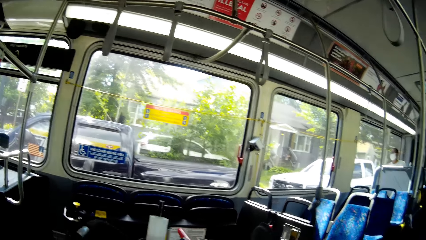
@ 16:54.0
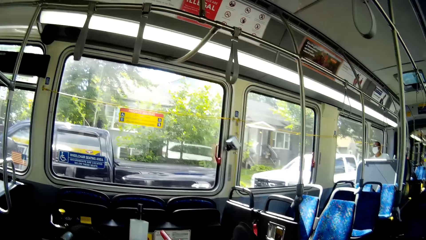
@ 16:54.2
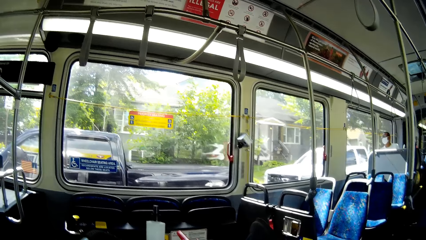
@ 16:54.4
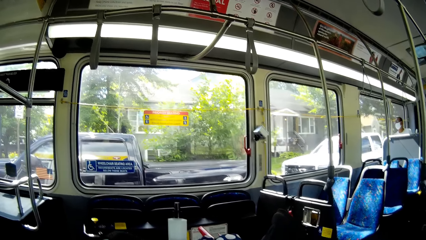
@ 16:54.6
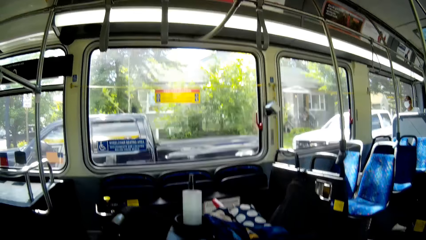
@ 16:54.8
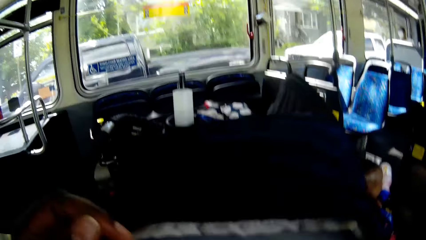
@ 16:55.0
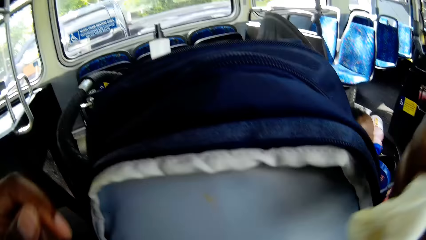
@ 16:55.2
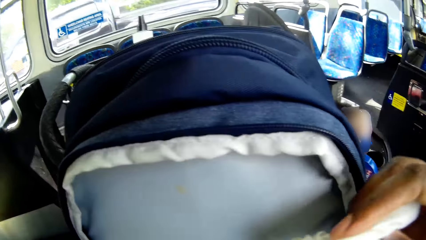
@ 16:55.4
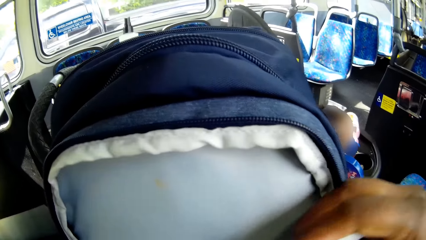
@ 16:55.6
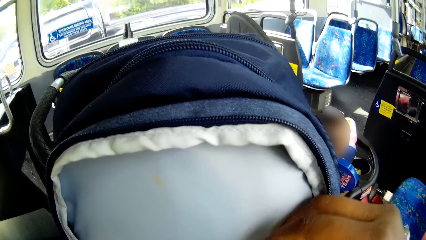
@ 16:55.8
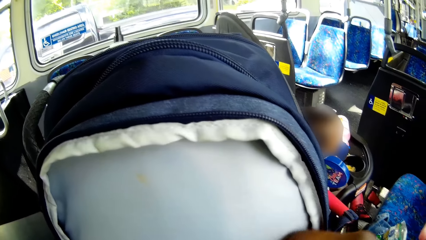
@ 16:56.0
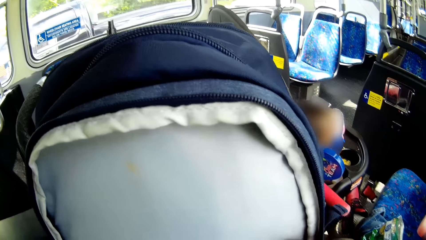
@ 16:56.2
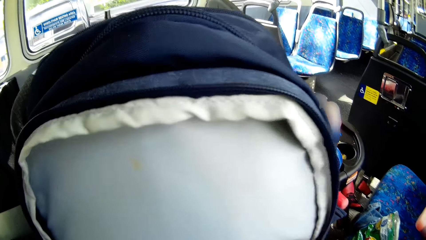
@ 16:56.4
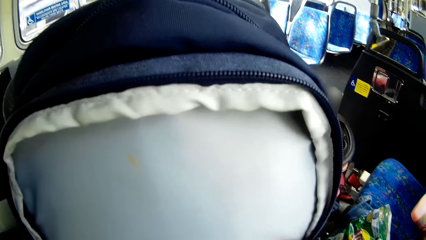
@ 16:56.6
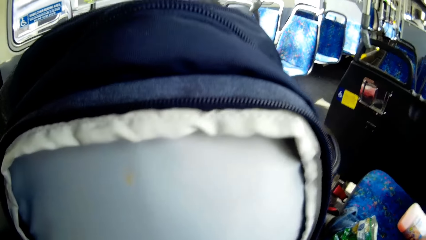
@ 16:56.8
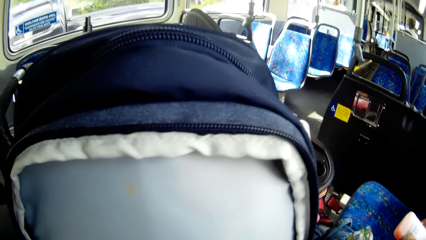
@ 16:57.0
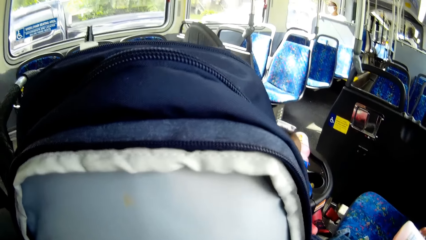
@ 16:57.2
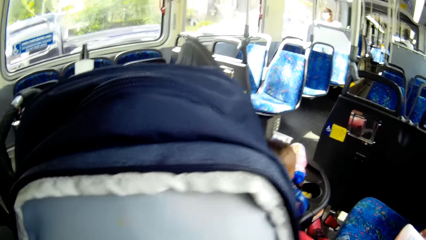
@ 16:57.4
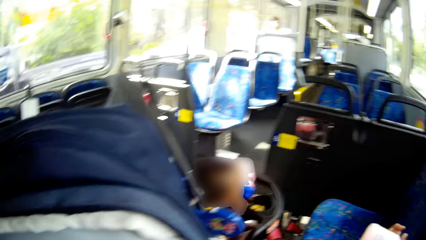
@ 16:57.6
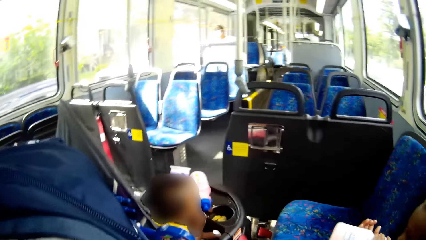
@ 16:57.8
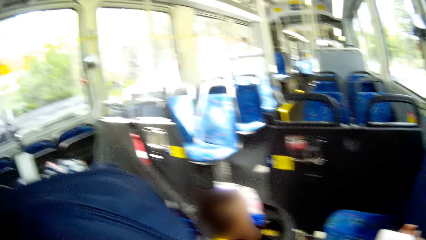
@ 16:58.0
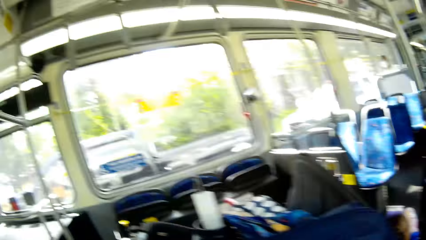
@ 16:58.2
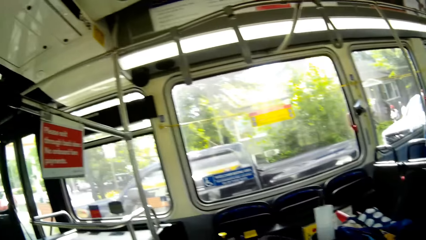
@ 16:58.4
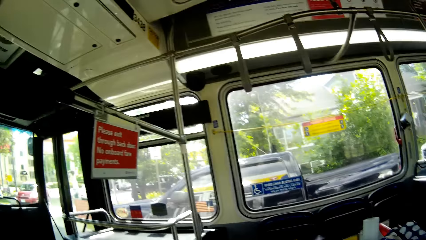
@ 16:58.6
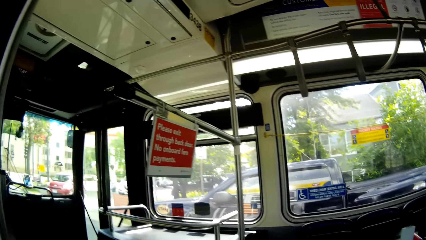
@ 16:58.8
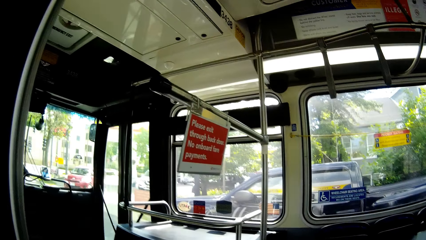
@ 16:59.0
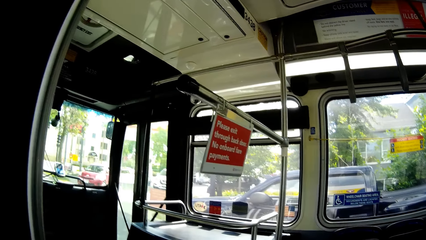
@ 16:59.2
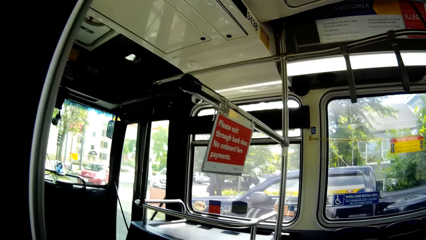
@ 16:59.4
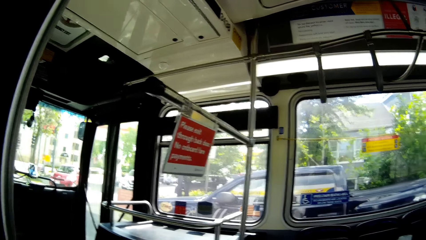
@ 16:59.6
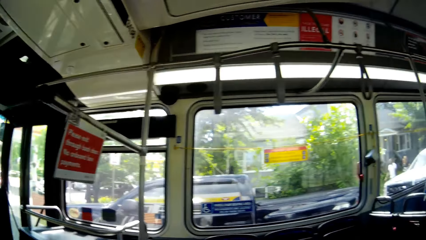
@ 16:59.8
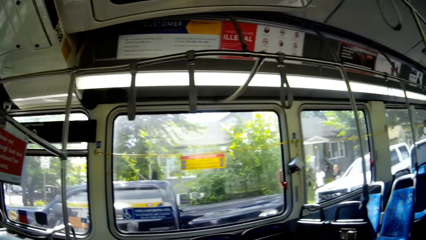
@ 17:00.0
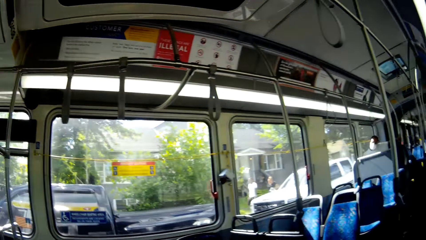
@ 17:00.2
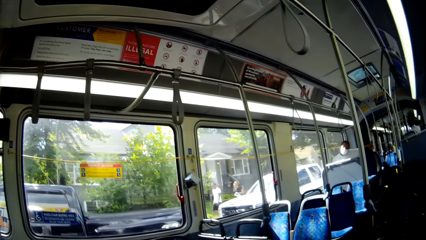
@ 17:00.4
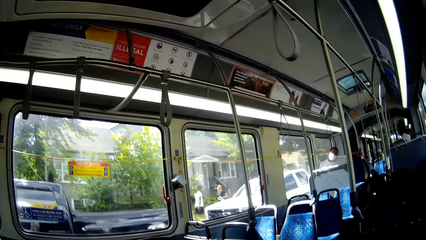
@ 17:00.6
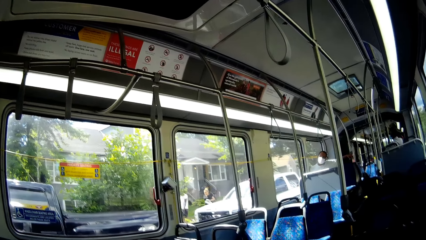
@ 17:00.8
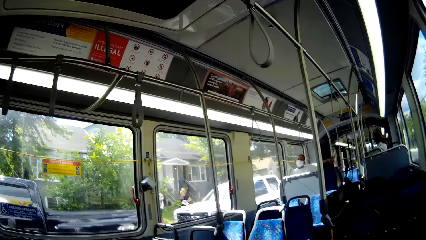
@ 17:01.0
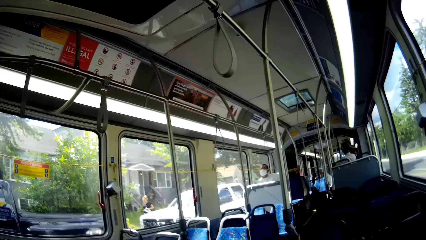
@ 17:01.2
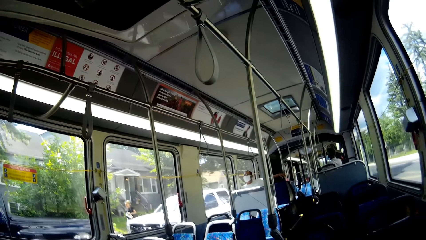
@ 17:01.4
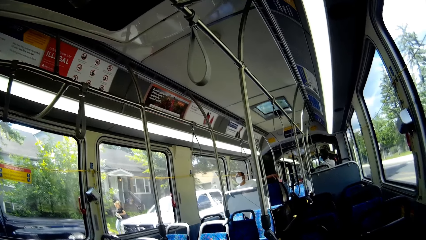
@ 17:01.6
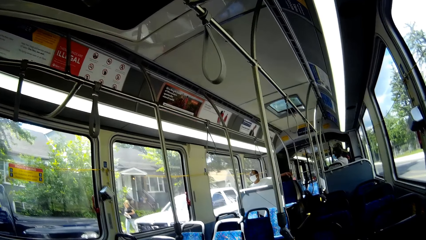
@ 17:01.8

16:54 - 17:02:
The camera wearer puts the tissue paper into the bag with her right hand. She looks around.

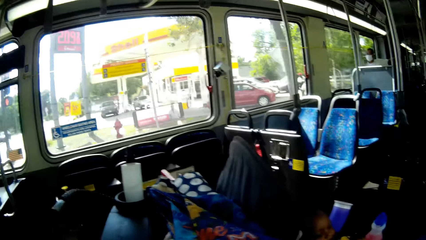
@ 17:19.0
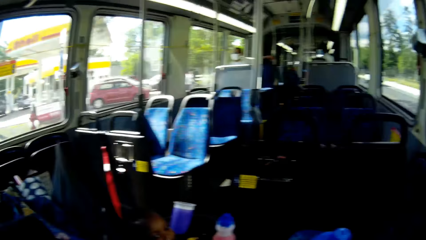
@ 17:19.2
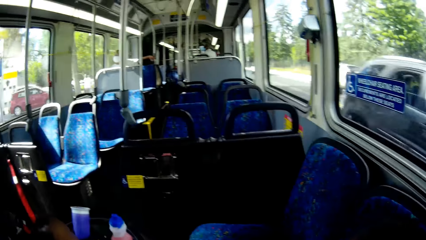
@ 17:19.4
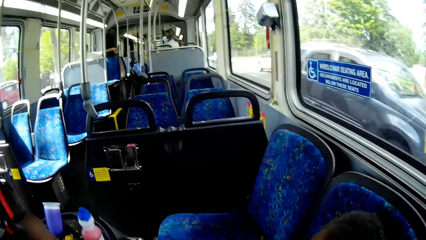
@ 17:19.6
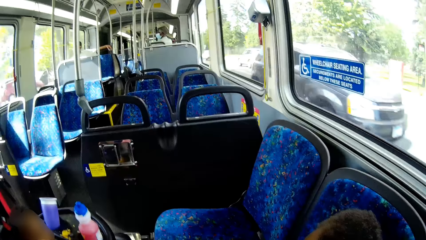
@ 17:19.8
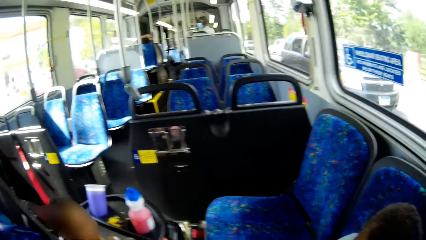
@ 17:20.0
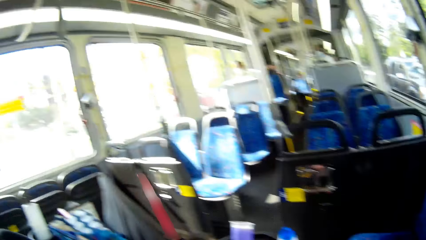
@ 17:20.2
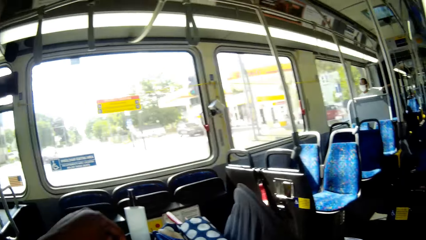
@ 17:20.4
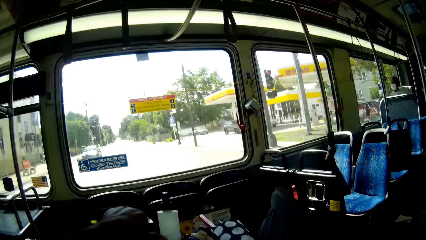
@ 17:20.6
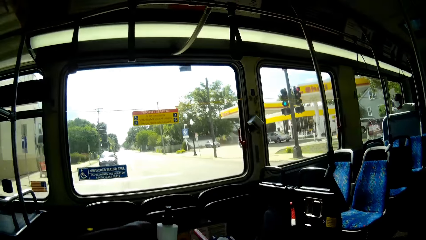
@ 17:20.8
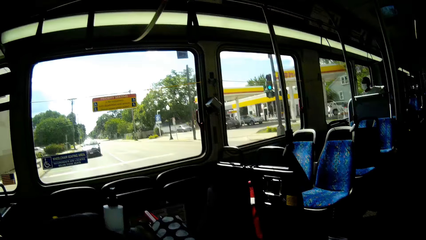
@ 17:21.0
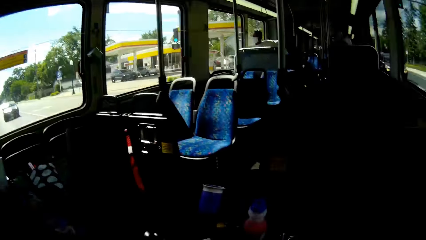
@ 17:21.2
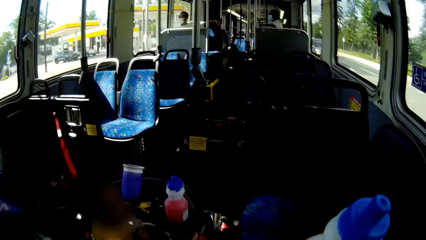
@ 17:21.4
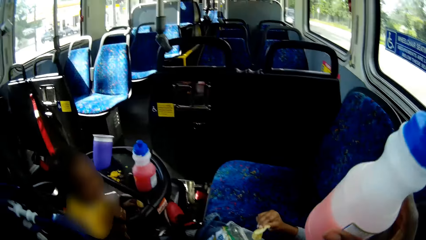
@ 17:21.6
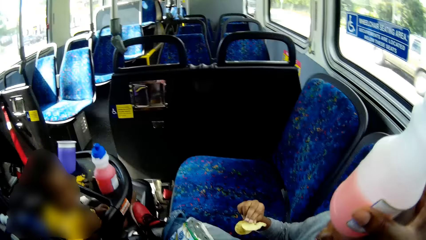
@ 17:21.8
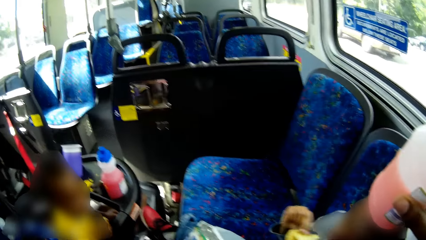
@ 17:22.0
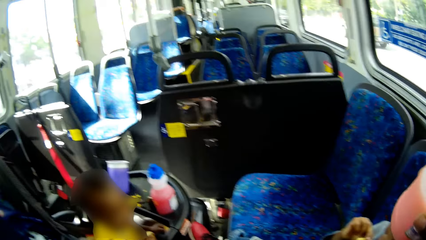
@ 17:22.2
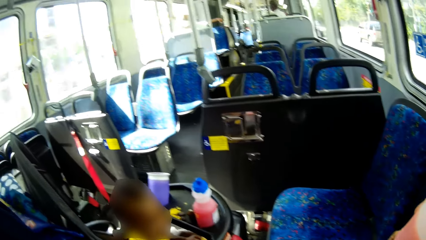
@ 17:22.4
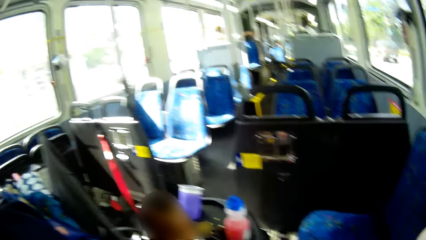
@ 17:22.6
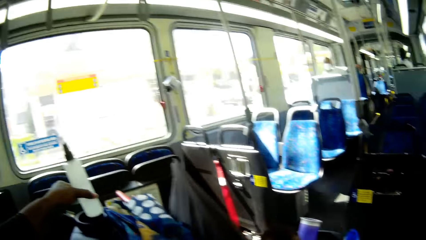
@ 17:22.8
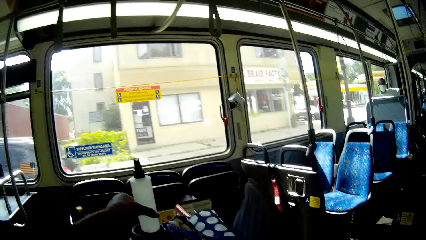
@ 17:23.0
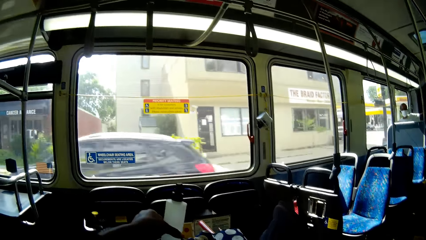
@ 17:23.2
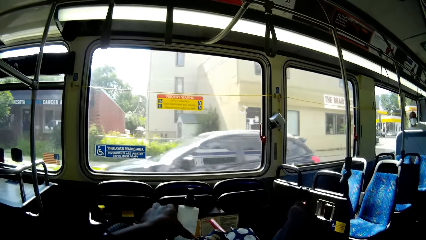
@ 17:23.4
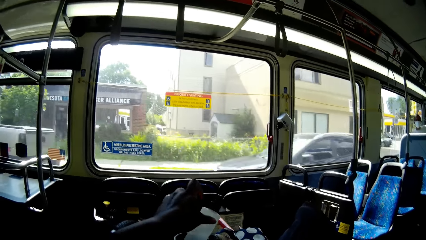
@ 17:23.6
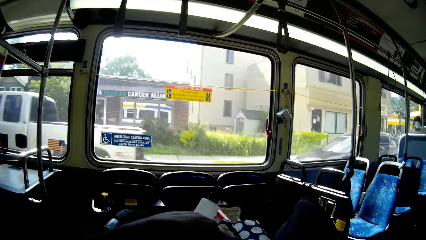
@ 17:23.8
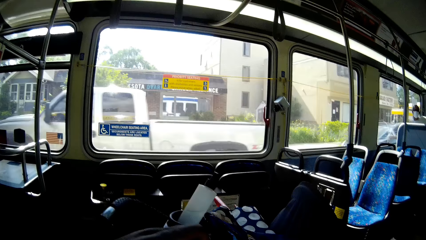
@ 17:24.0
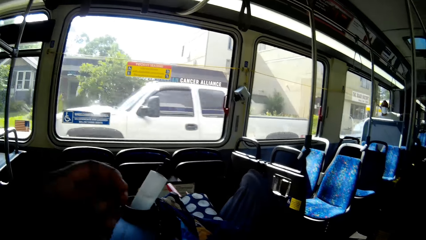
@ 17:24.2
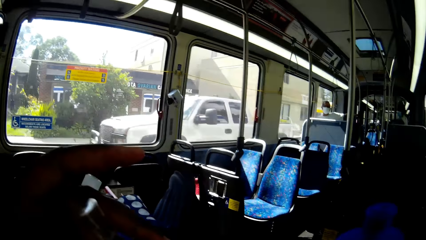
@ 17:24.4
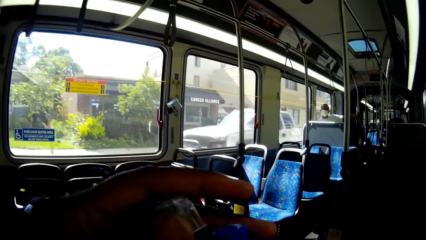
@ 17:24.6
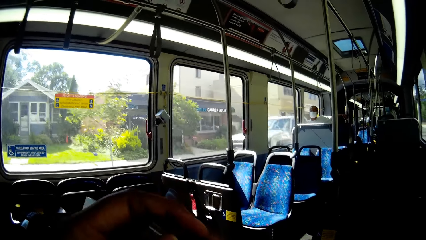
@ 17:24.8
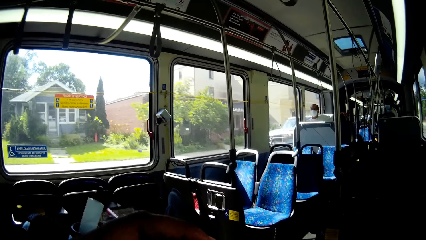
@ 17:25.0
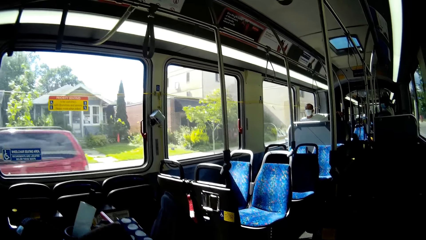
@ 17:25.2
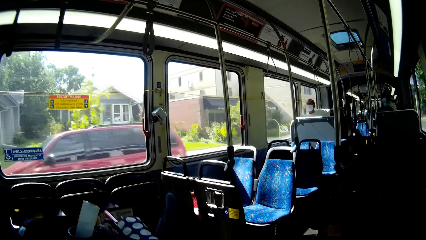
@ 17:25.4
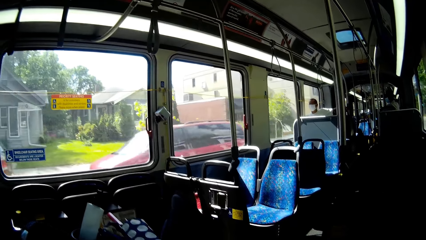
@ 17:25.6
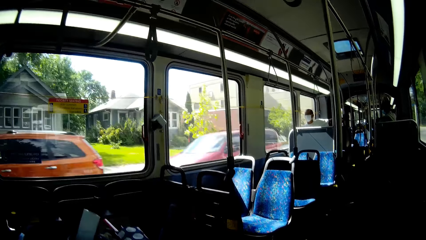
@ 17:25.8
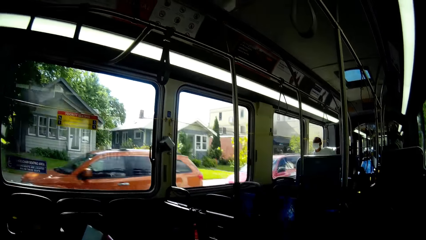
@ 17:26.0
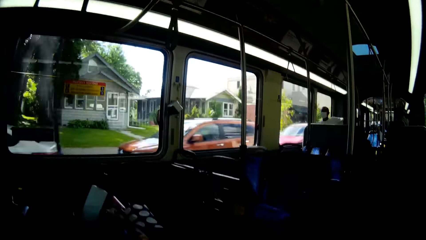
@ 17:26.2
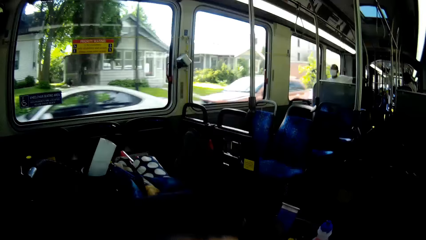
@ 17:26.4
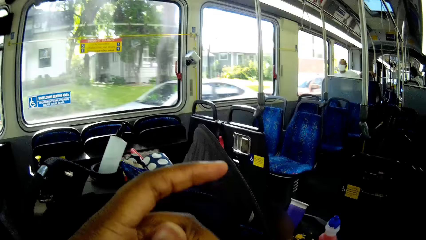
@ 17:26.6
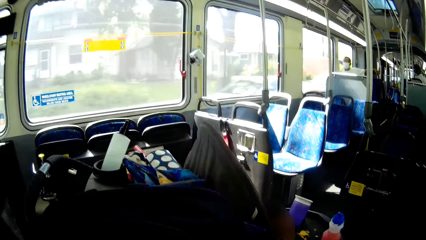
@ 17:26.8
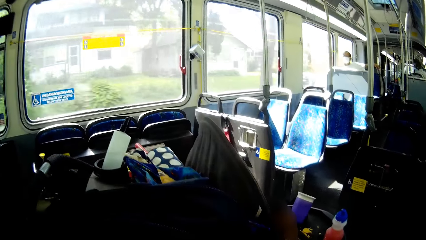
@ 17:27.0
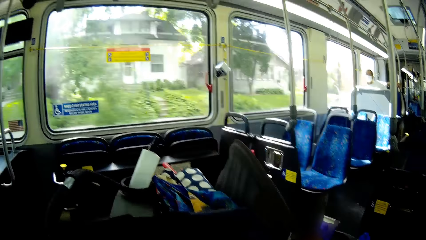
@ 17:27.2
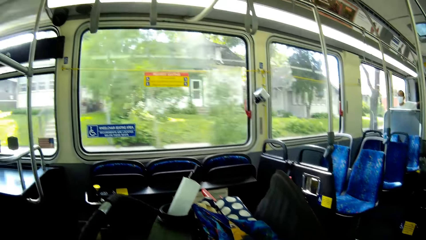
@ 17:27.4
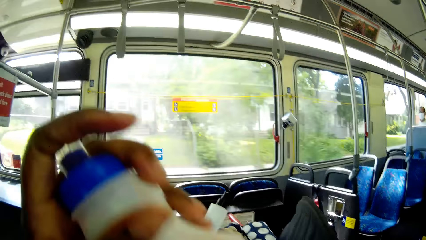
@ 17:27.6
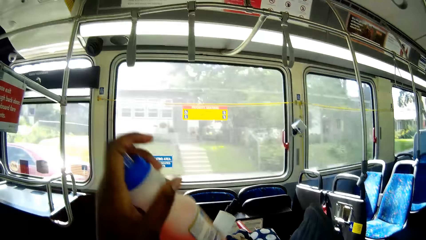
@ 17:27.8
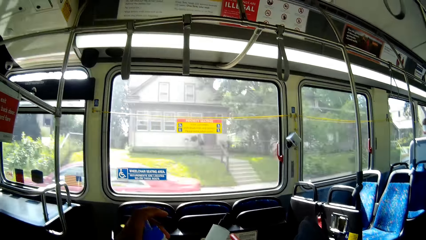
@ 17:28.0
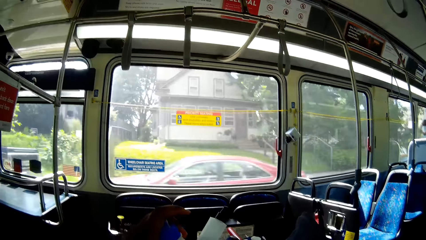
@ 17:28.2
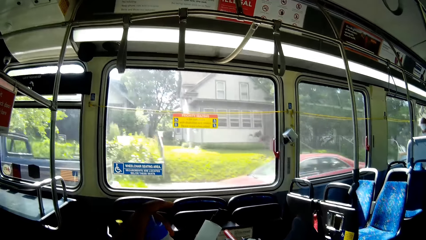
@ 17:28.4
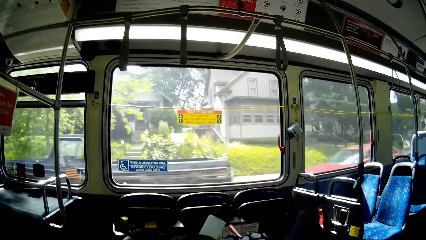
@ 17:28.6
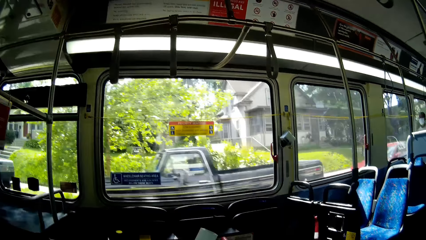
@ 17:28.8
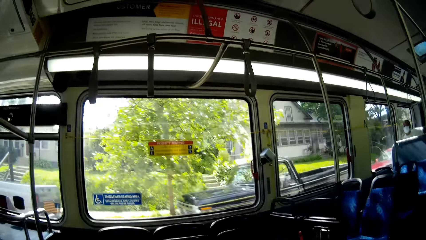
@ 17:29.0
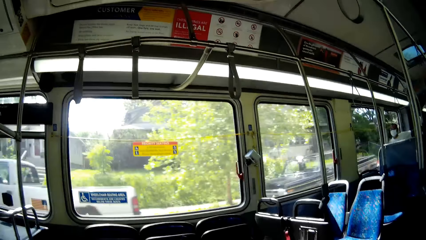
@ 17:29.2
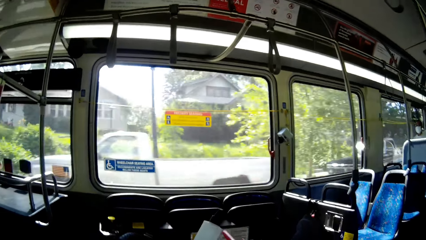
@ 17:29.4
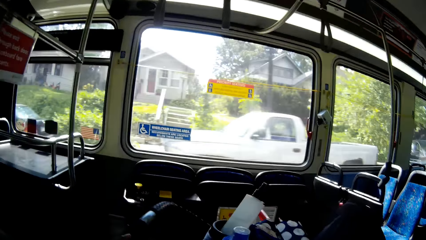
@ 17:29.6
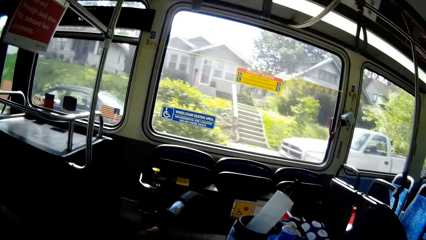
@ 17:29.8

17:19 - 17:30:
The camera wearer touches the plastic bottle with her left hand. She holds the bottle. She looks around. She drops the plastic bottle in the baby walker with her left hand. She covers the bottled drink with the cover. She drops the bottled drink in the baby walker with her left hand, on the bottle holder.
